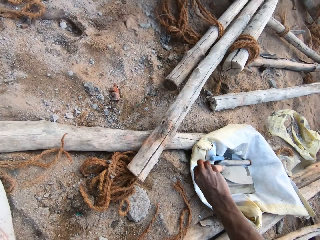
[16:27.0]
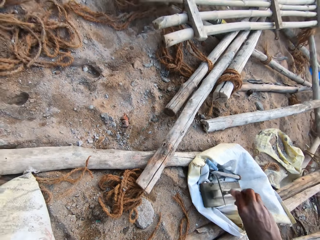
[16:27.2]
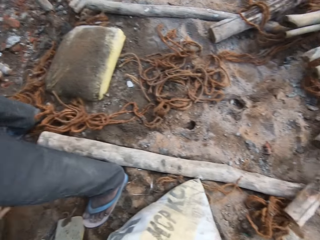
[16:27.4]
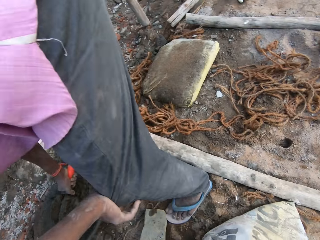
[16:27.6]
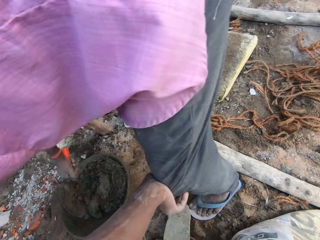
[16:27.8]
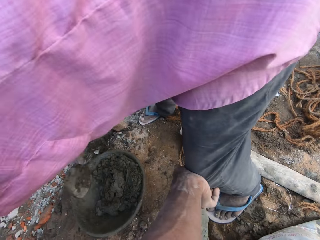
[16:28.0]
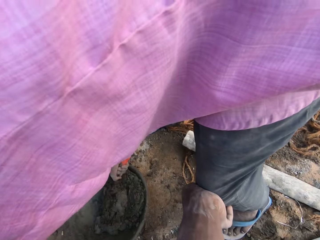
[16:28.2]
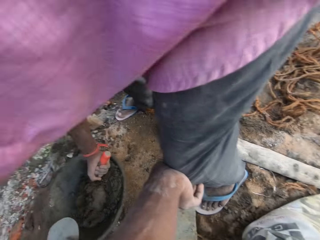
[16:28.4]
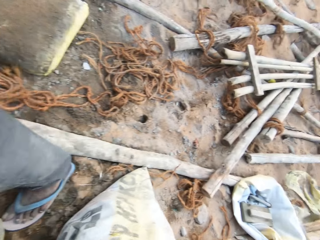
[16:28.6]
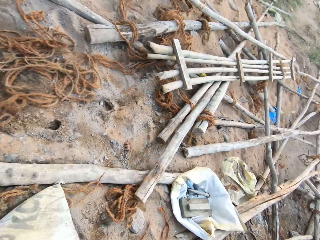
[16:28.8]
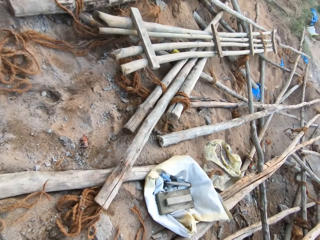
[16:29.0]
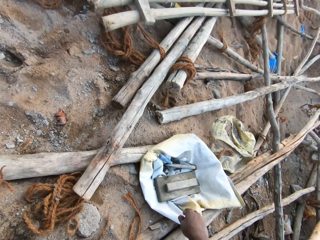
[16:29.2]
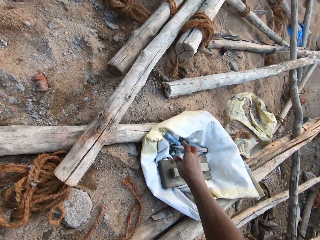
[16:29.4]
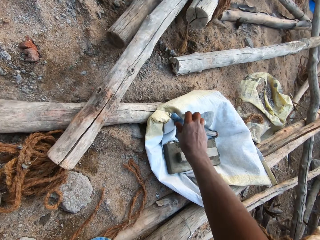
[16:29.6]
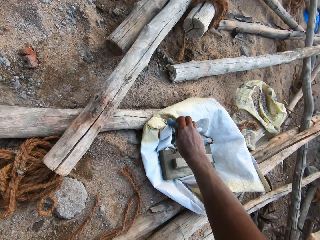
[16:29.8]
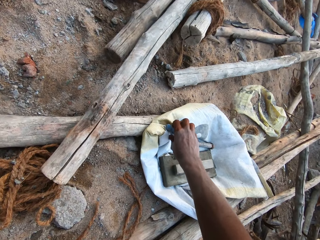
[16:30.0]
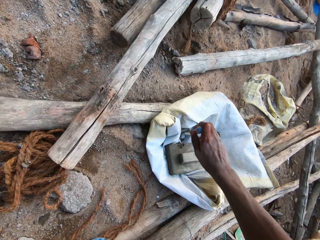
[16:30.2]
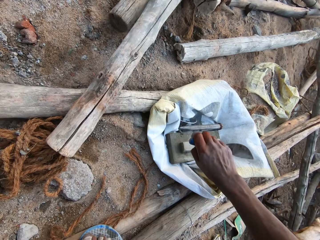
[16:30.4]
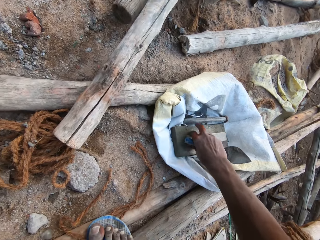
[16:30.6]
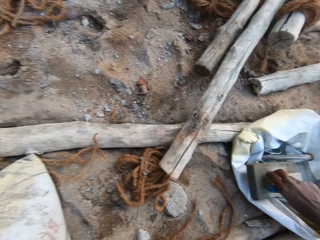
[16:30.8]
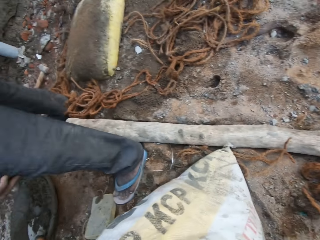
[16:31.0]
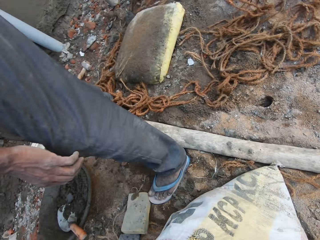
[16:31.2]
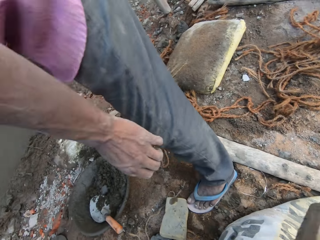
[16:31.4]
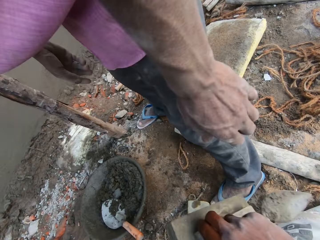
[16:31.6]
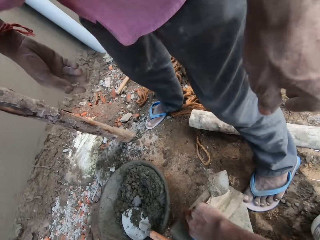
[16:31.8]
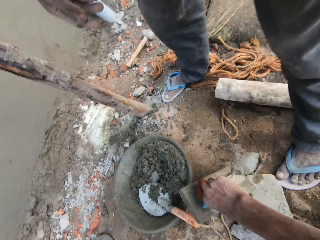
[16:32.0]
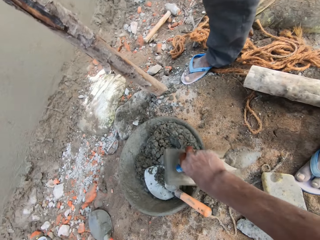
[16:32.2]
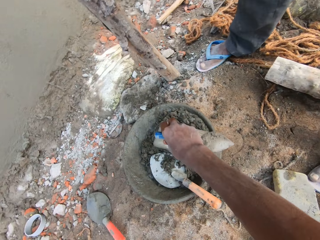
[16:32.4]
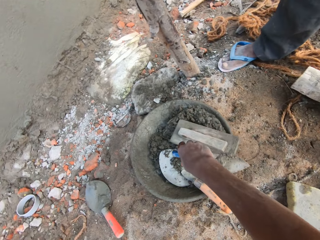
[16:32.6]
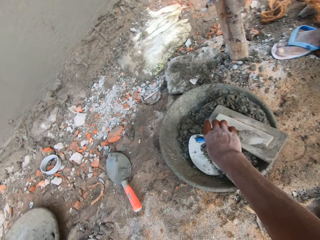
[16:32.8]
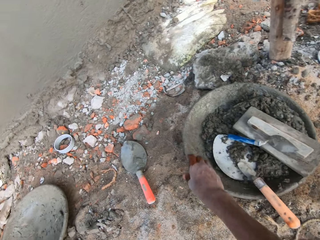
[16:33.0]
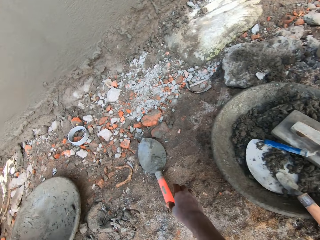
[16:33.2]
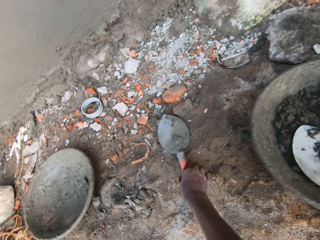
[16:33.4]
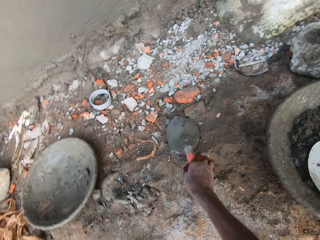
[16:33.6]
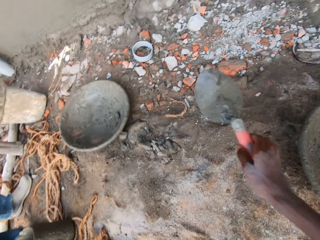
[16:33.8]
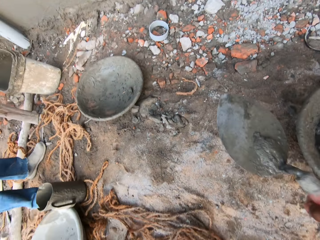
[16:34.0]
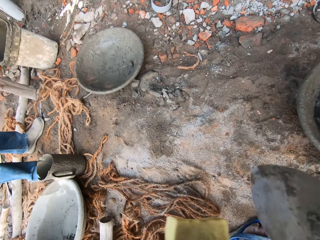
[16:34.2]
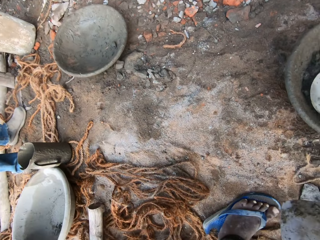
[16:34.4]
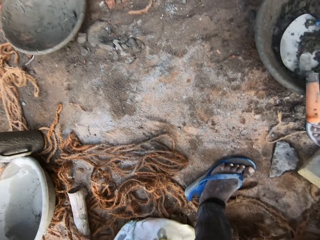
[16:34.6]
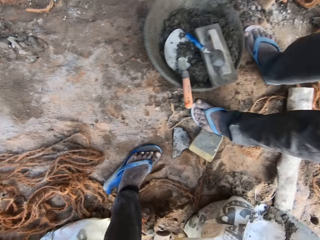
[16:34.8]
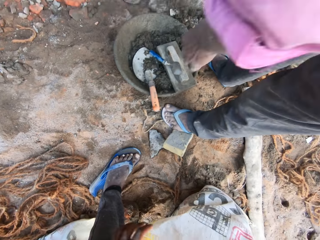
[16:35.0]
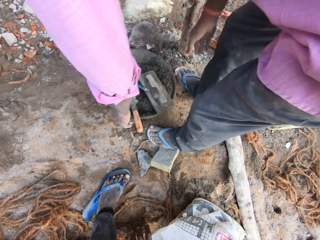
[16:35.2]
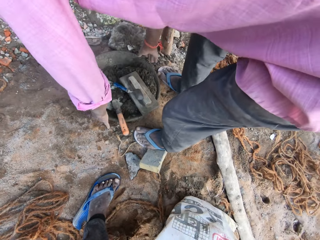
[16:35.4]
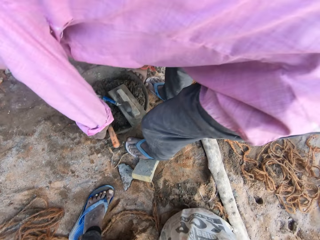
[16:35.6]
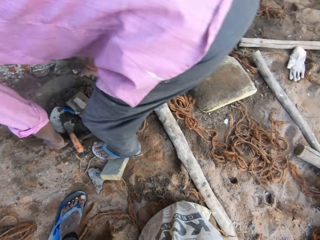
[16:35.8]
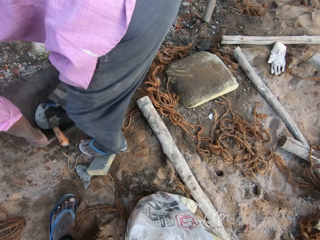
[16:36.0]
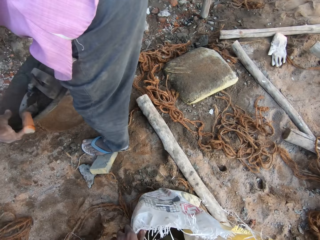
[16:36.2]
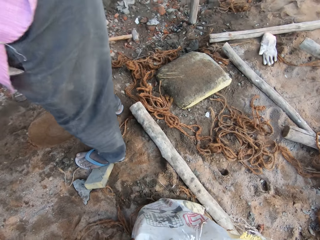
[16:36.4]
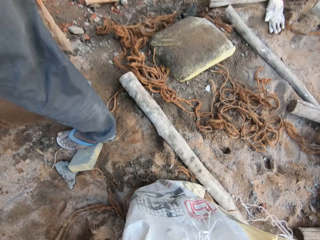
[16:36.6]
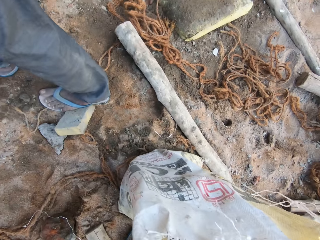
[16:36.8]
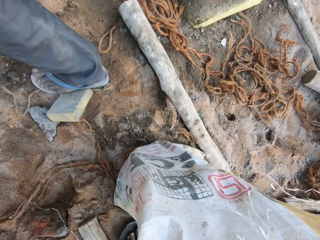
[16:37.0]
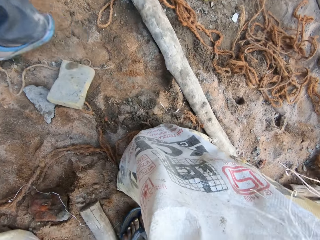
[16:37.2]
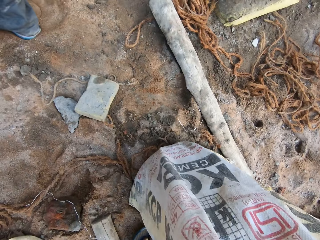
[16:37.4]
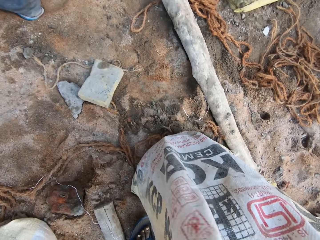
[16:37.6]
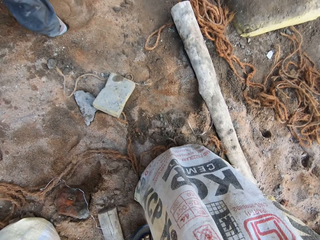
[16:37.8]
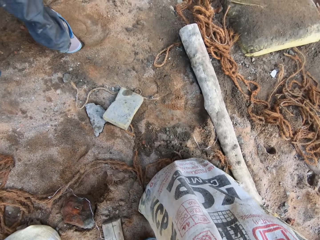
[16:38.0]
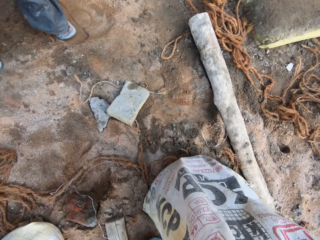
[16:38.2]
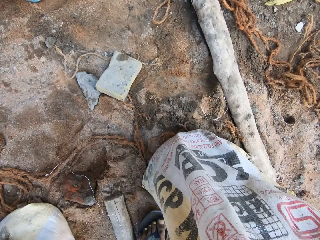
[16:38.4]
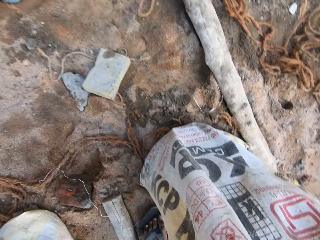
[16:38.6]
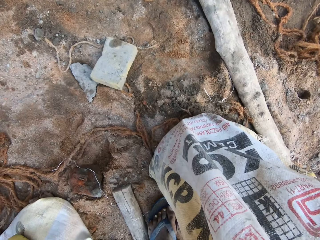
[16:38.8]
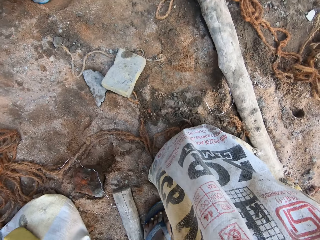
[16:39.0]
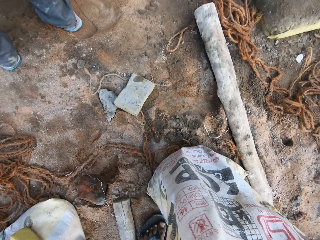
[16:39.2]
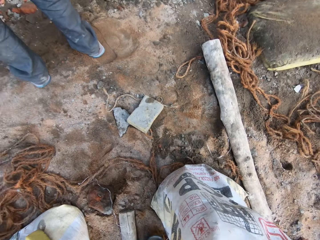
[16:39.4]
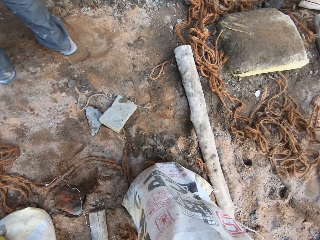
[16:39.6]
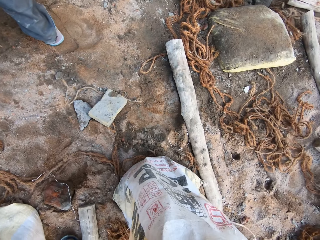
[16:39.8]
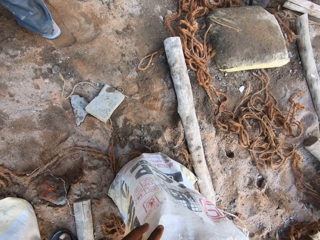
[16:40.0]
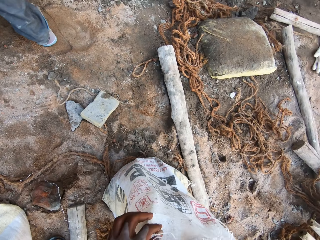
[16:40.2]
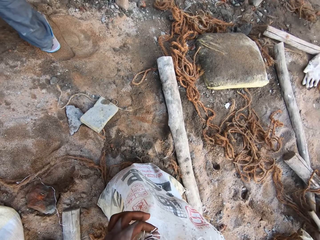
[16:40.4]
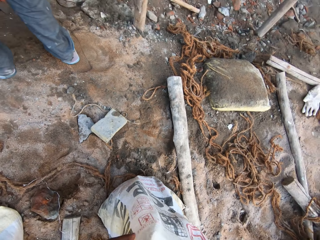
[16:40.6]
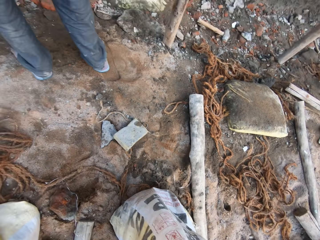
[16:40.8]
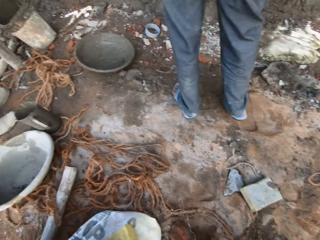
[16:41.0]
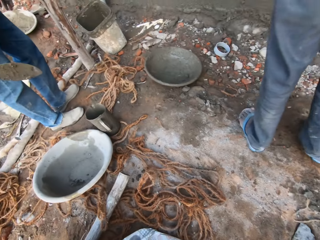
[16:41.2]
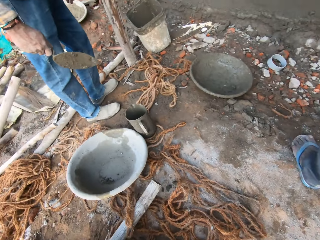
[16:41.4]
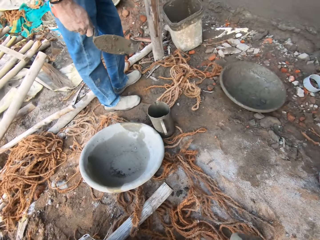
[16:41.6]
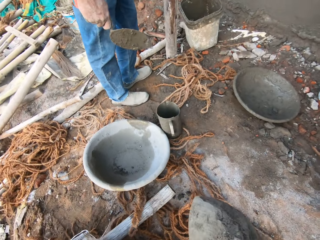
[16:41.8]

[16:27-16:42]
The camera wearer takes a scraper from the ground with his right hand. He puts the small brick trowel aside. He takes a bricklayer's trowel from the ground with his right hand. He takes a float trowel from the ground with his right hand. He drops the float trowel into the headpan on the ground with his right hand. He drops the bricklayer's trowel into the headpan on the ground with his right hand. He picks up the bricklayer's trowel from the ground with his right hand. The man picks up the headpan from the ground with both hands. The camera wearer scoops cement from the cement bag on the ground with the bricklayer's trowel.

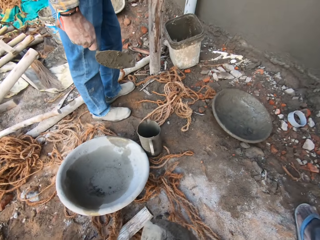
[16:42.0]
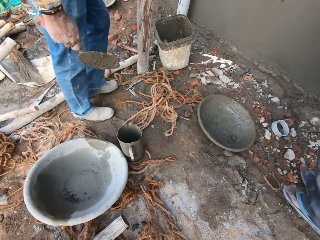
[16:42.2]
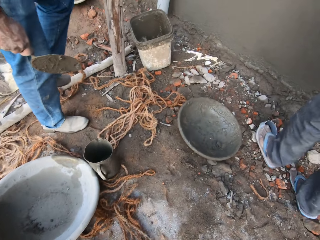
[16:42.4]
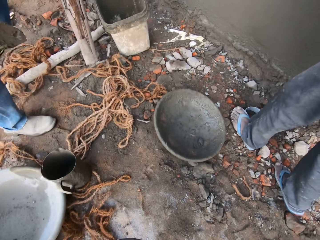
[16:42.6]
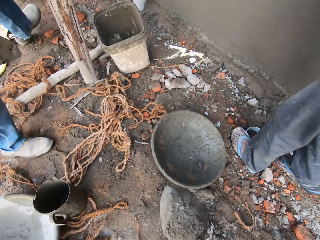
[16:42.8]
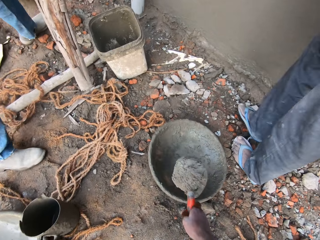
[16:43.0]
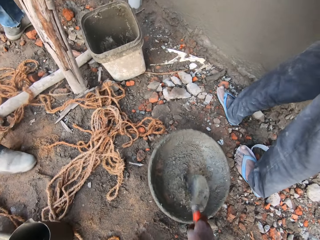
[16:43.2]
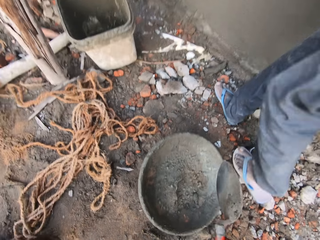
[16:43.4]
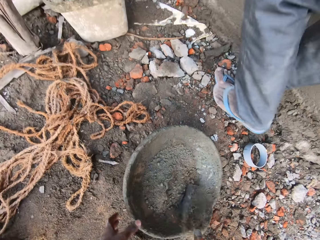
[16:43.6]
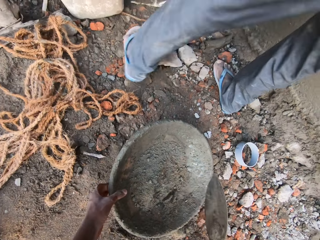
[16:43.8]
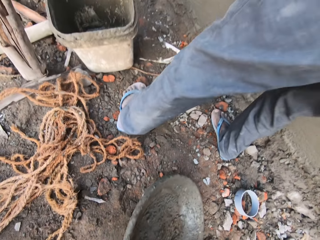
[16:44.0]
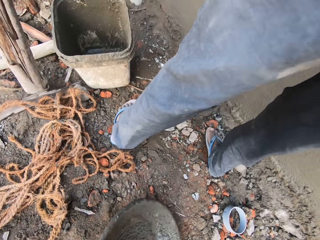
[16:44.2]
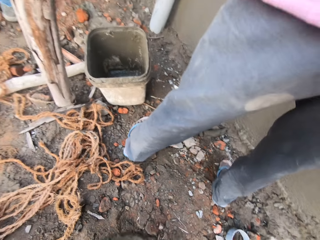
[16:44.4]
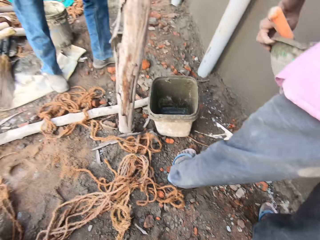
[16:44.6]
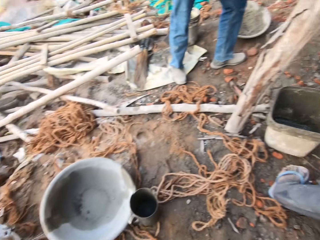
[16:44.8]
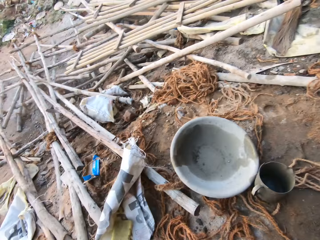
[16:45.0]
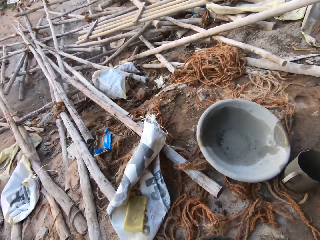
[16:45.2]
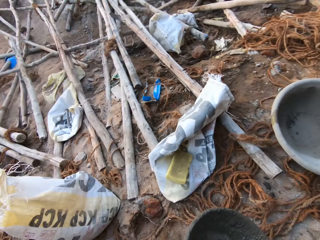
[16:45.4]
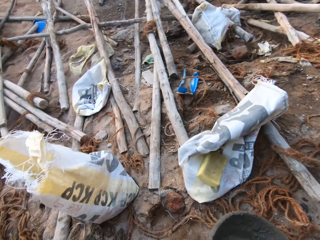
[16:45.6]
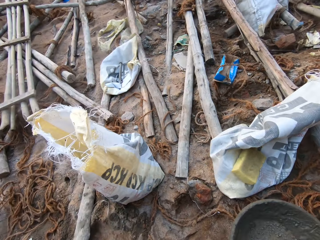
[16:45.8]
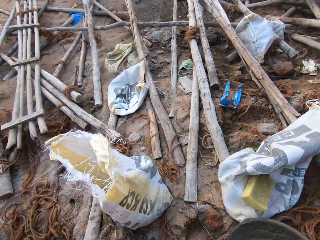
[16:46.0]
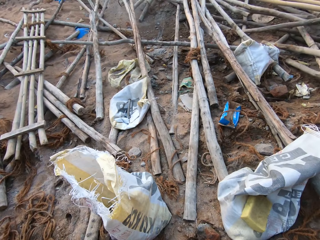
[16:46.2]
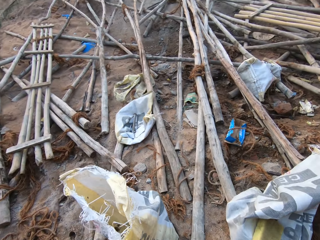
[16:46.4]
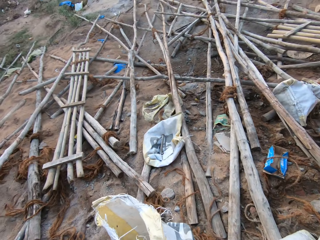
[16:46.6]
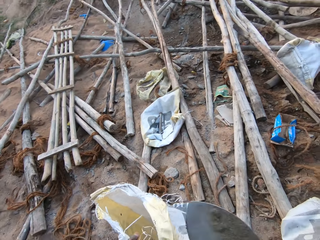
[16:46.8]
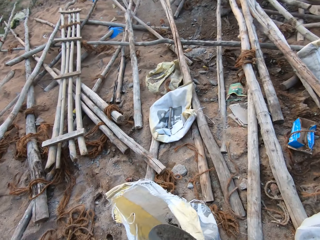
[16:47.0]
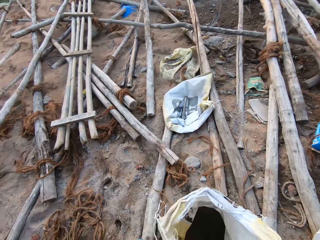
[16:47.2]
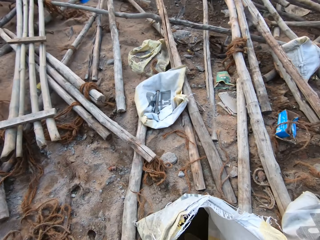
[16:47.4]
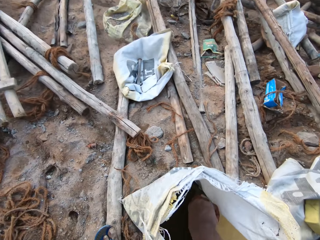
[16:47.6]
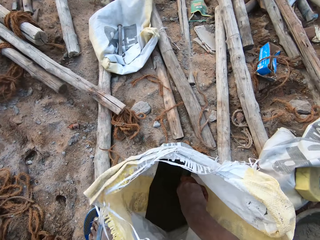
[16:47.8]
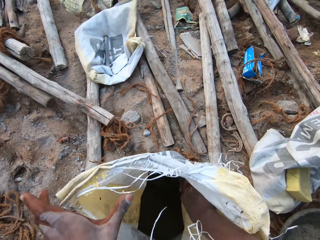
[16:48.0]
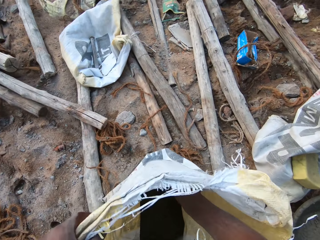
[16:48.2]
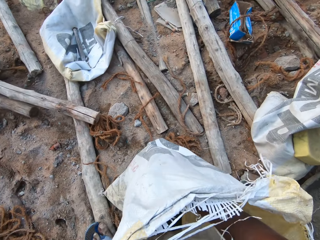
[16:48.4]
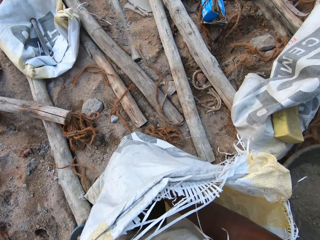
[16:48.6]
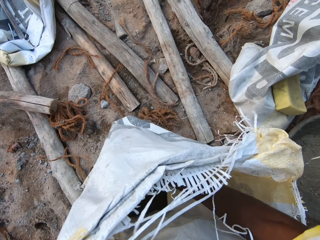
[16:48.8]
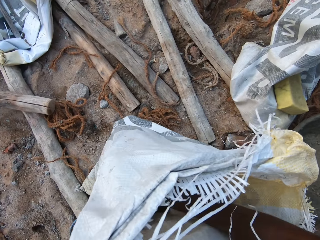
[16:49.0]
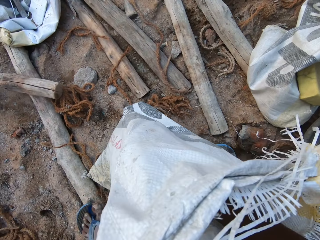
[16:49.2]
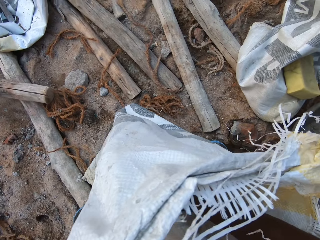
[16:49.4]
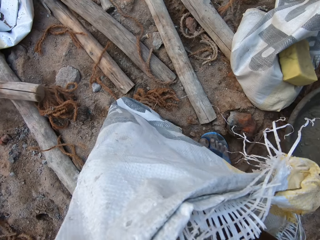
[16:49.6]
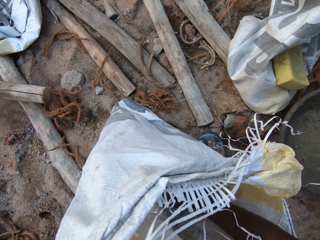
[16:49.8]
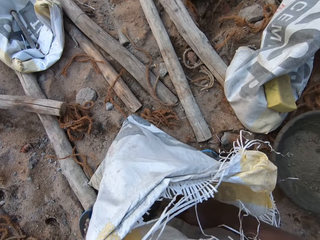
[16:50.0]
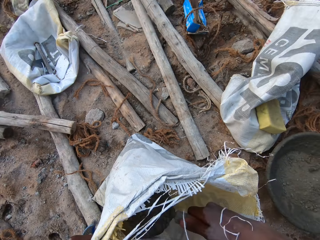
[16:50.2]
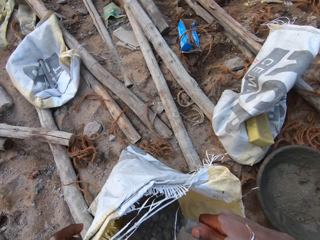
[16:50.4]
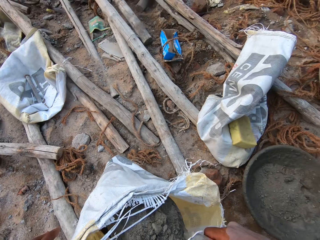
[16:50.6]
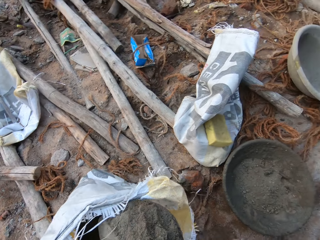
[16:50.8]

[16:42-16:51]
The camera wearer pours the cement from the bricklayer's trowel into the headpan on the ground with his right hand. He shifts the headpan on the ground with his left hand. He reaches into the cement bag on the ground with the bricklayer's trowel in his right hand. He holds the cement bag on the ground with his left hand. He scoops cement from the cement bag on the ground with the bricklayer's trowel.
